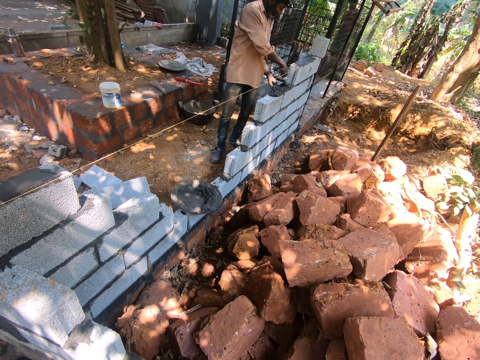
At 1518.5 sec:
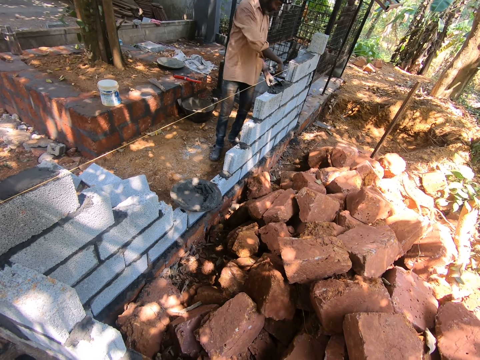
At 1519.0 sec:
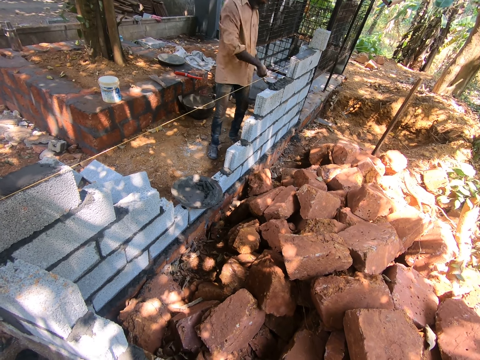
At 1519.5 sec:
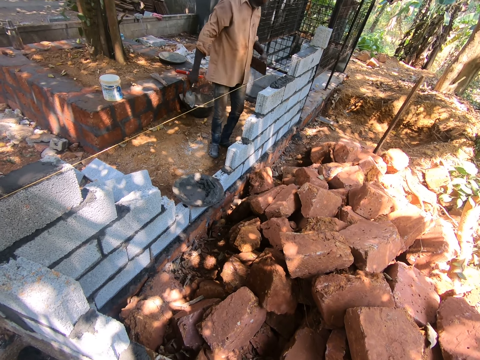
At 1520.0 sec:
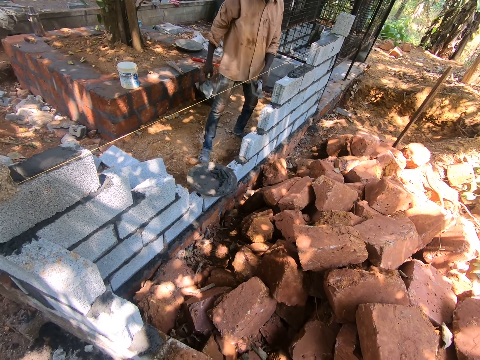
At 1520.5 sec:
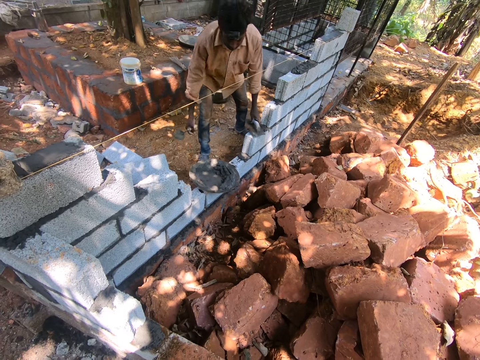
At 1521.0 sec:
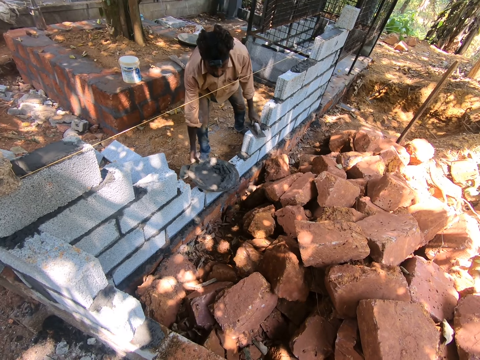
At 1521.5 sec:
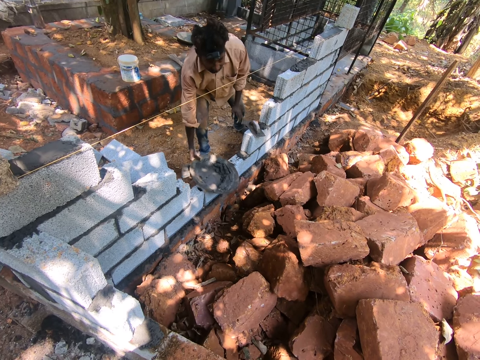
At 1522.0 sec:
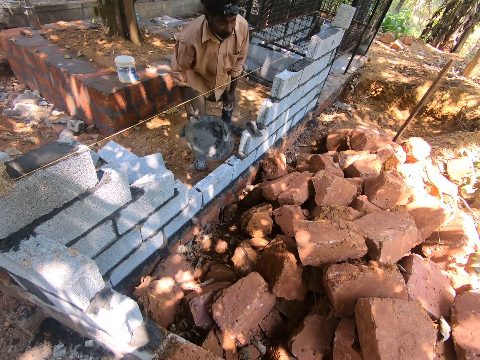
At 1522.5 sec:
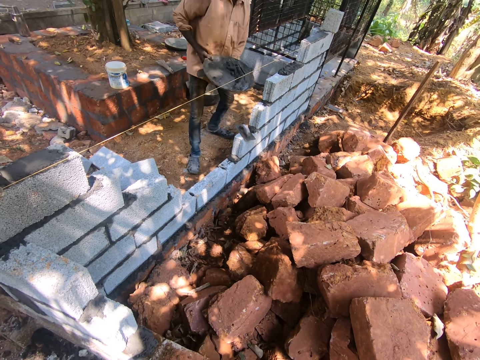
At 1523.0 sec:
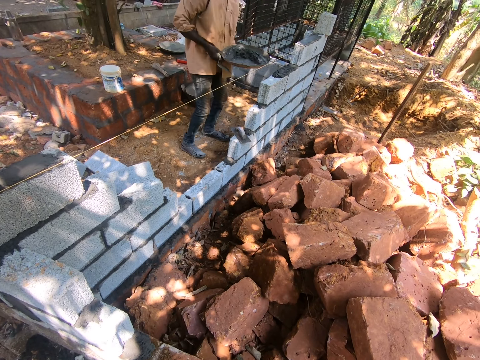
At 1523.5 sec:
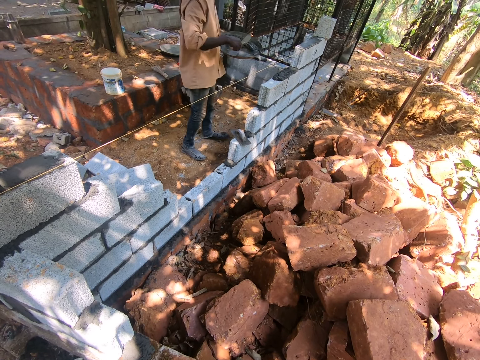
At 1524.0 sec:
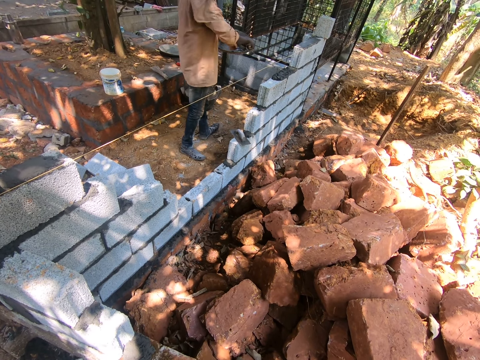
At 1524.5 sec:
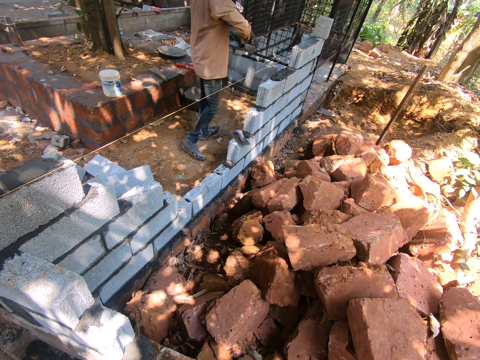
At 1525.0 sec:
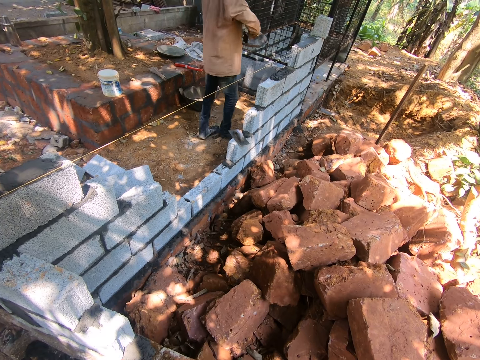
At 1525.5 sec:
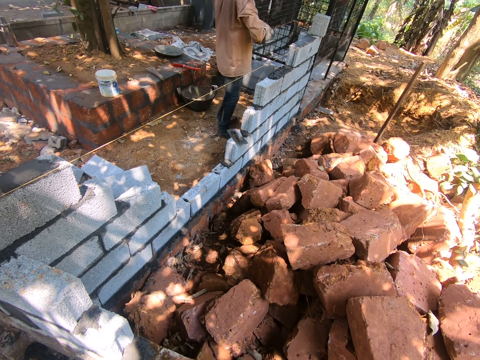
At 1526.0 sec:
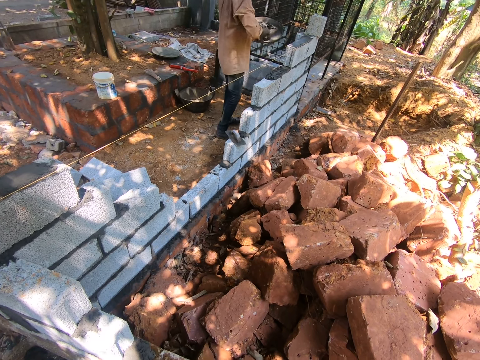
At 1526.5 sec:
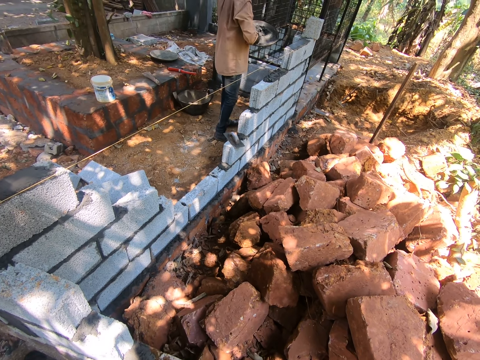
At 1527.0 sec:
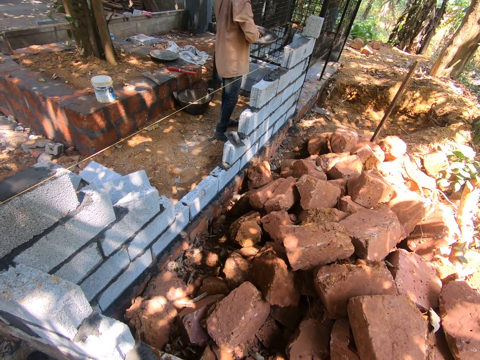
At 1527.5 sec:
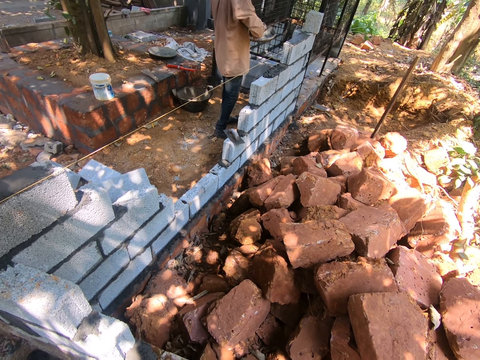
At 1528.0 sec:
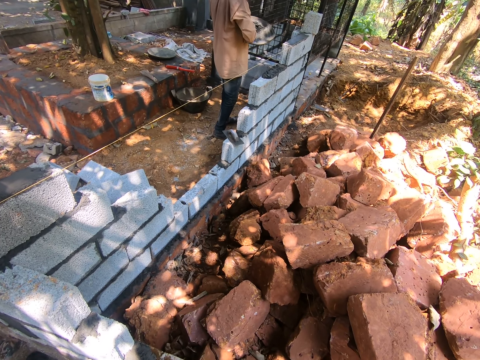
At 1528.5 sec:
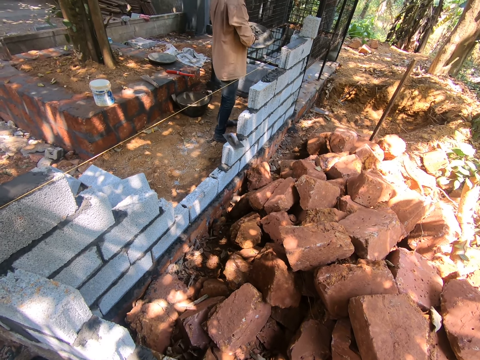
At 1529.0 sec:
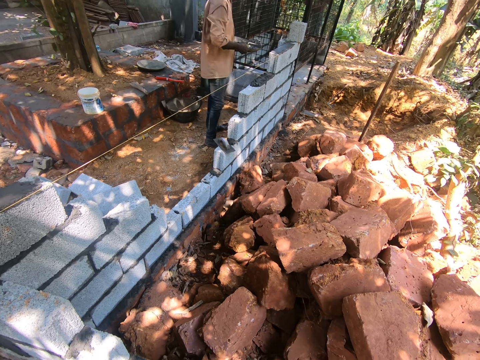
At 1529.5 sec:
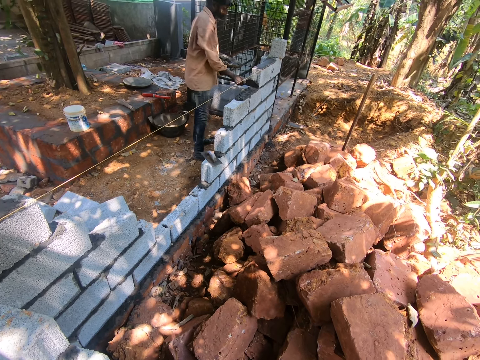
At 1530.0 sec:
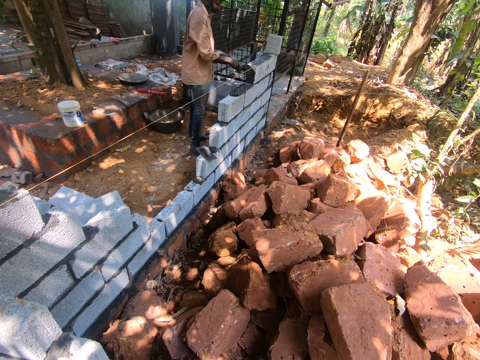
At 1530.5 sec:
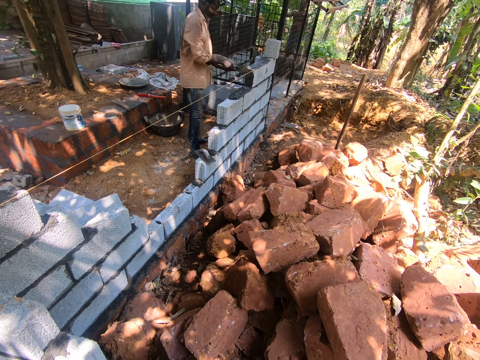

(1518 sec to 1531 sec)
A man bends down. The man drops the wooden float in his left hand on a concrete block and picks up the head pan from the concrete block with his right hand. The man holds a metallic tray. The man passes the head pan in his right hand to his left hand. The man stirs cement in the head pan with the masonry trowel in his right hand. The man moves to the side. The man takes cement from the head pan with the masonry trowel in his right hand. The man pours cement from the masonry trowel in his right hand on the concrete block.

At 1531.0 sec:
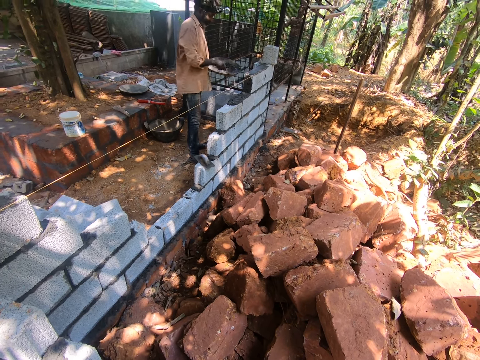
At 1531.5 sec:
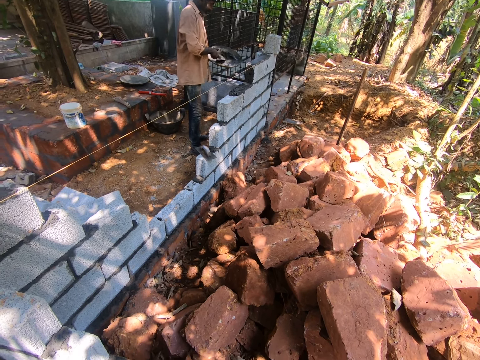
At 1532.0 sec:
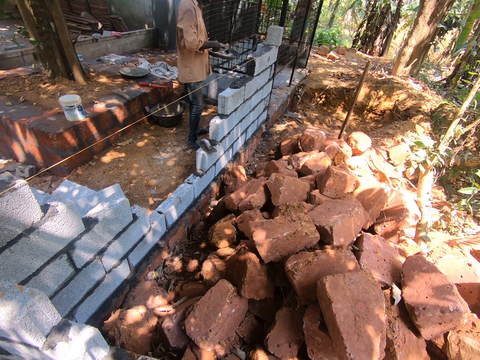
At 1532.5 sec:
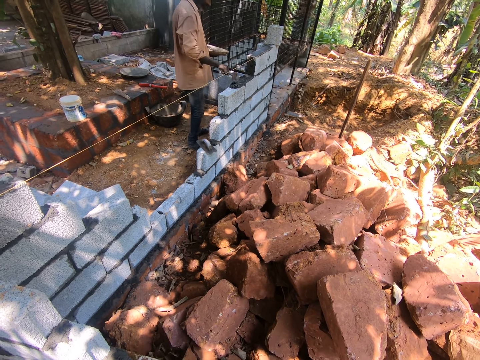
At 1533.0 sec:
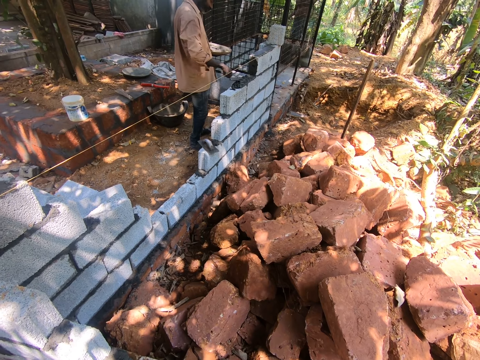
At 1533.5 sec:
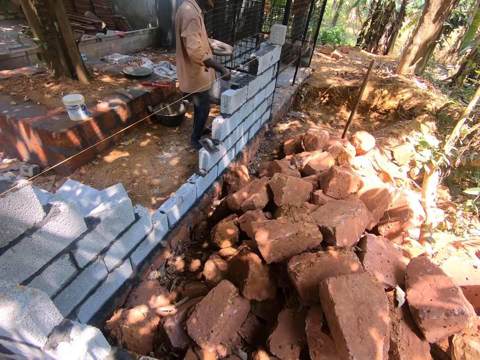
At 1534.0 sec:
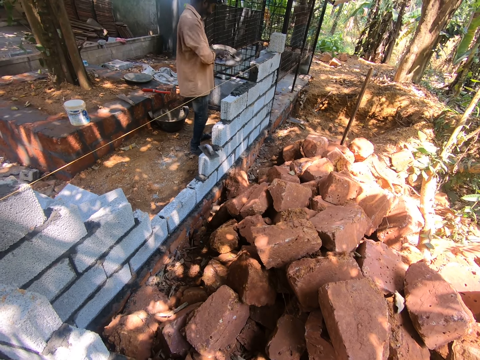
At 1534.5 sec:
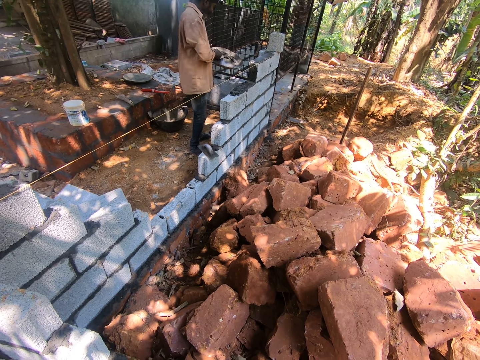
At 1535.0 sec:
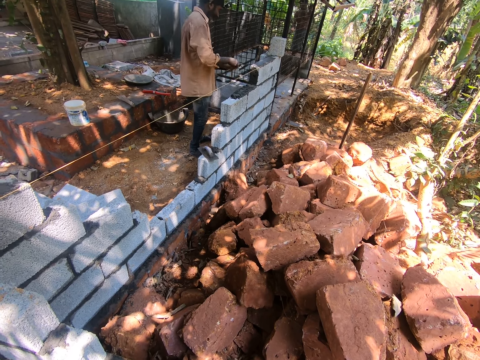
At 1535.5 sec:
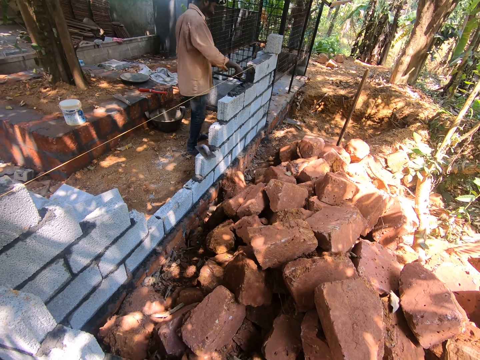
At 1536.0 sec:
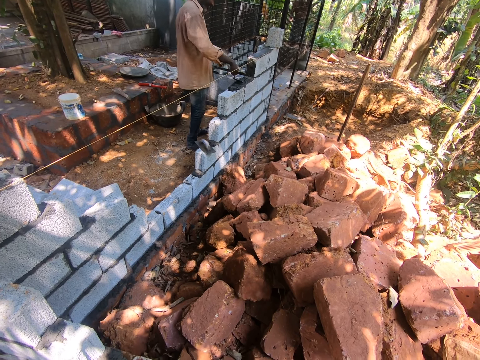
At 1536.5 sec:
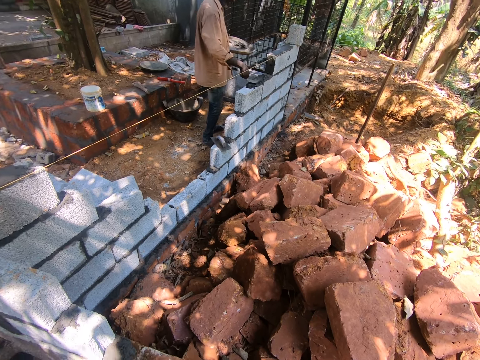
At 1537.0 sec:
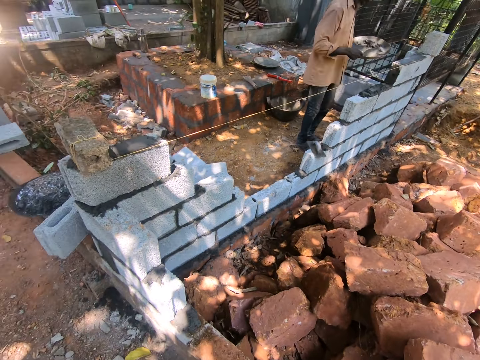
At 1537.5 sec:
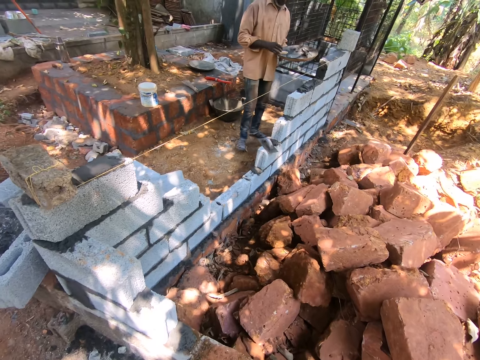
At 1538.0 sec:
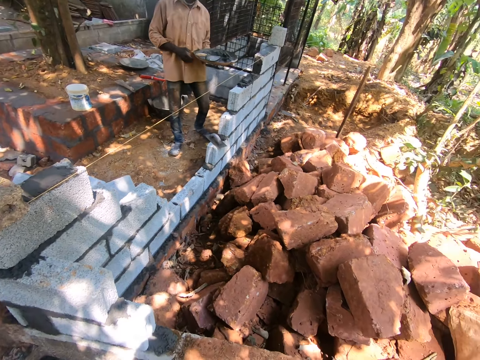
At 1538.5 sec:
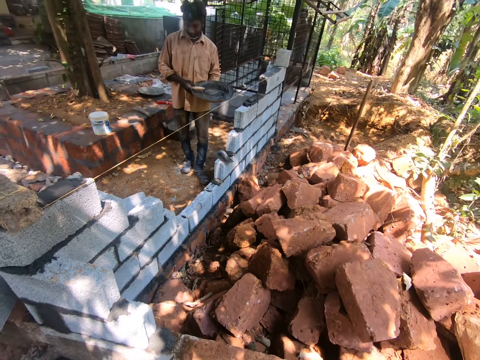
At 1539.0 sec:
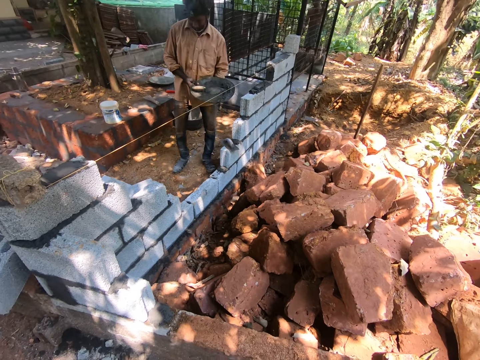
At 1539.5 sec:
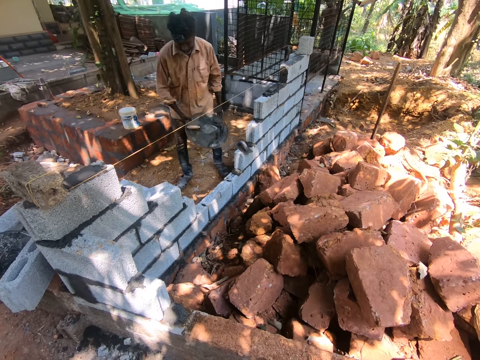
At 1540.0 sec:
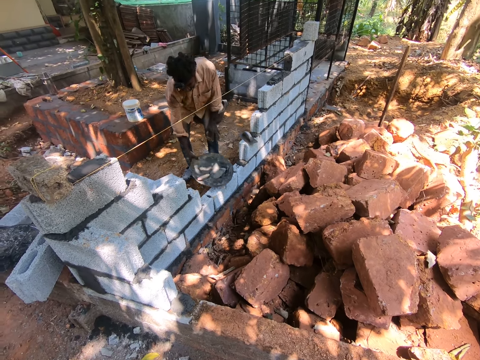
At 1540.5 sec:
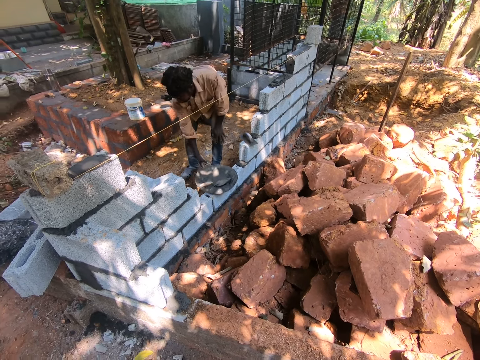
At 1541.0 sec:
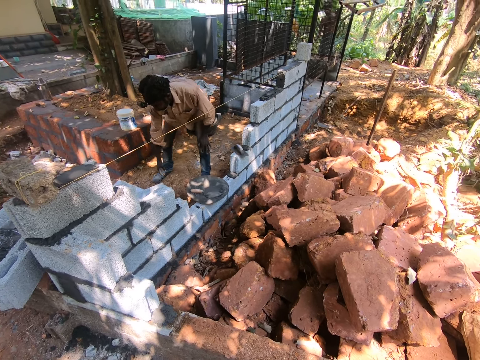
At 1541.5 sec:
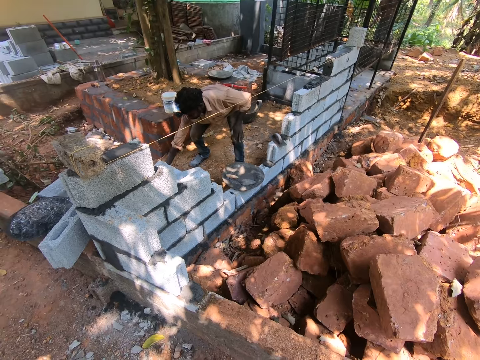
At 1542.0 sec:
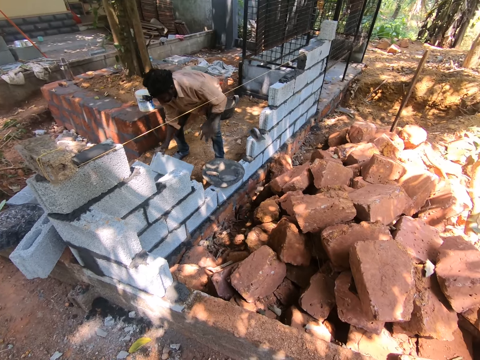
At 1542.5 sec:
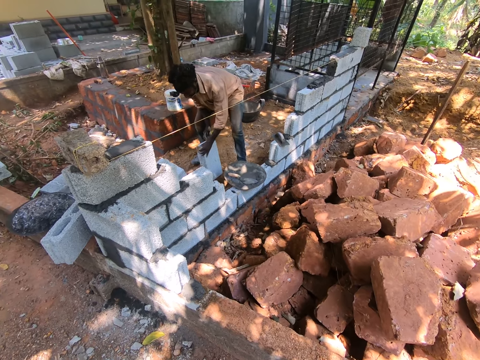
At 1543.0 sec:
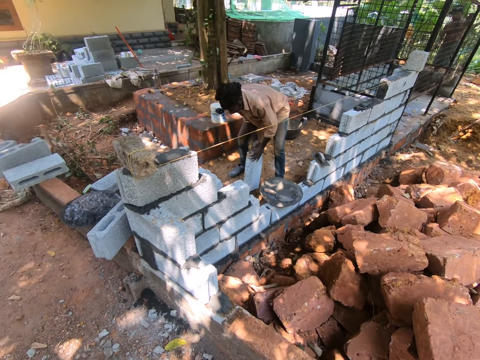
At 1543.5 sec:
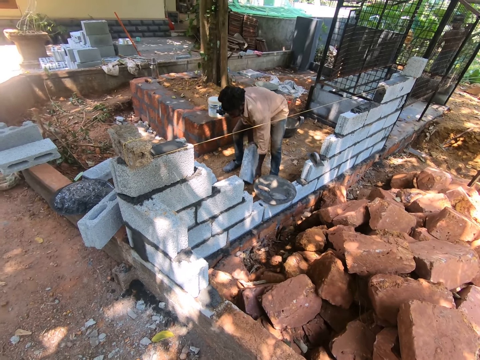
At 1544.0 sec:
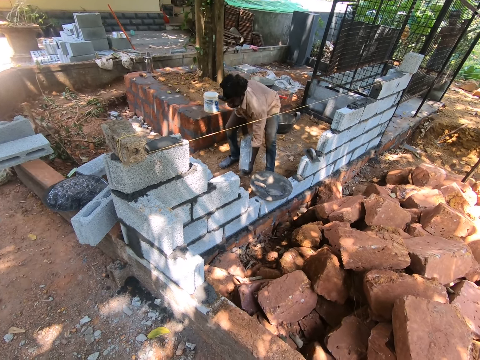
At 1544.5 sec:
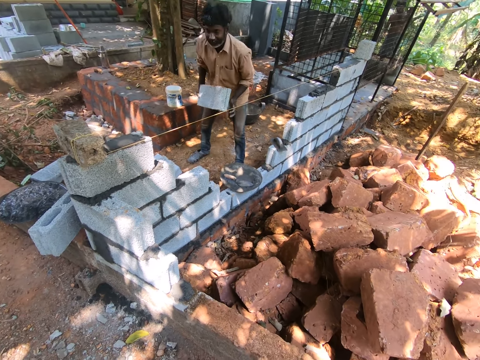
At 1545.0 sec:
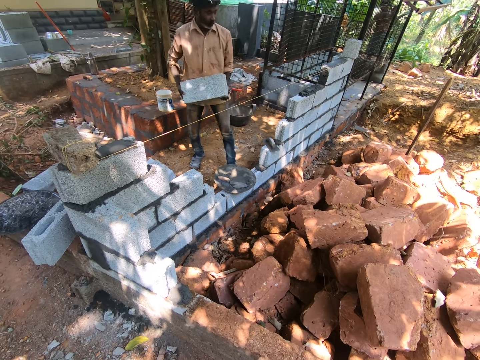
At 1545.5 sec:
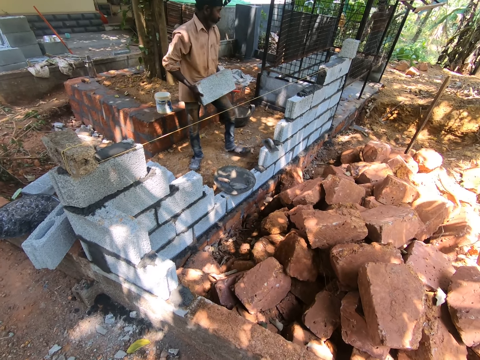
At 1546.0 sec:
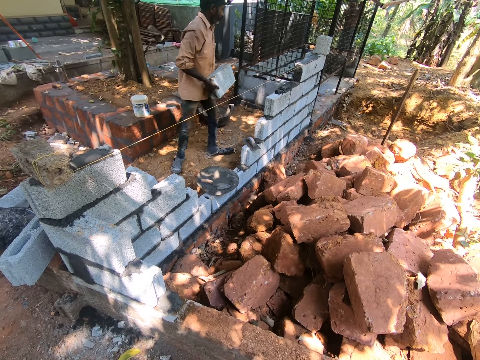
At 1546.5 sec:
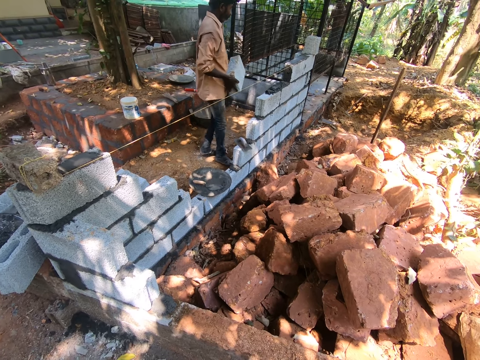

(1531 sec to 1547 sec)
The man takes cement from the head pan with the masonry trowel in his right hand. The man builds a wall. The man pours cement from the masonry trowel in his right hand on the concrete block and smoothens the cement on the concrete block with the masonry trowel in his right hand. The man takes cement from the head pan with the masonry trowel in his right hand. The man pours cement from the masonry trowel in his right hand on the concrete block and smoothens the cement on the concrete block with the masonry trowel in his right hand. The man drops the masonry trowel in his right hand in the head pan. The man moves to the side. The man passes the head pan in his left hand to his right hand. The man drops the head pan in his right hand on the concrete block. The man picks up a concrete block from the ground with his hands. The man holds the concrete block. The man lifts the concrete block. The man moves to the side.
